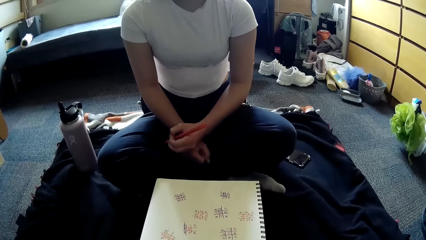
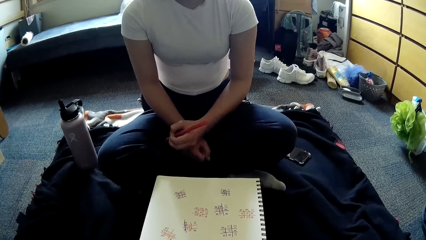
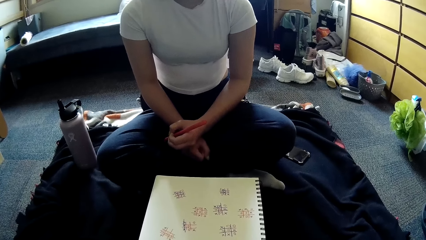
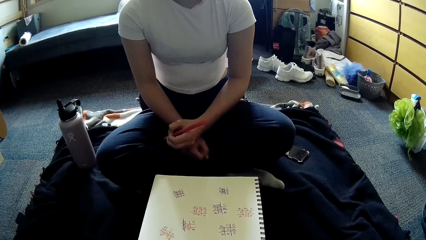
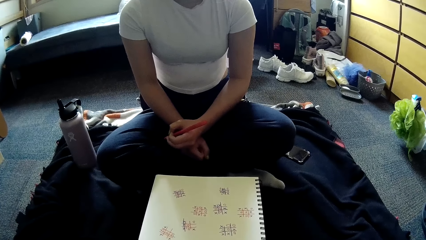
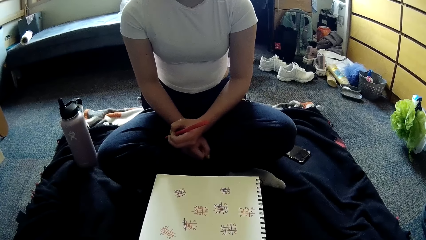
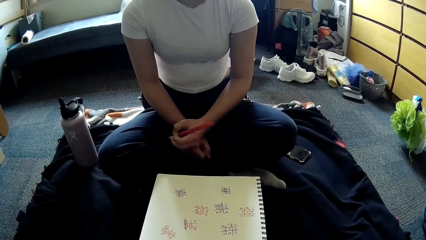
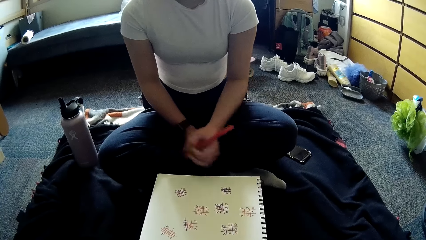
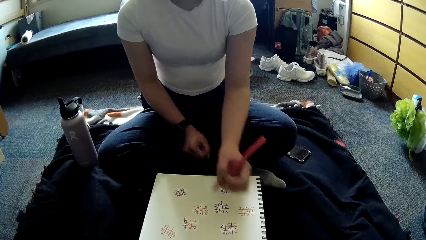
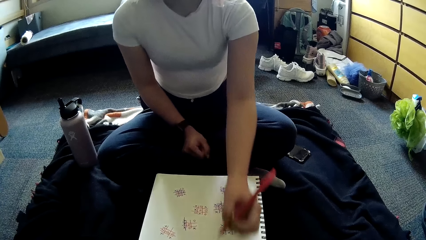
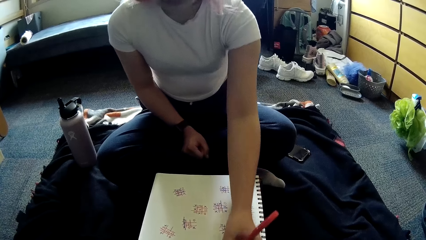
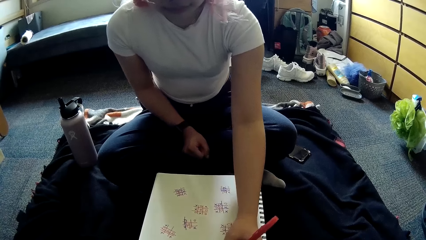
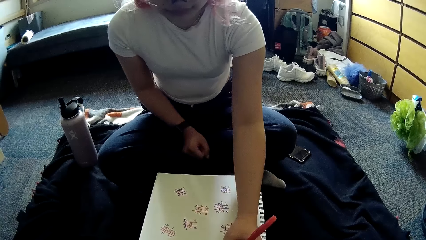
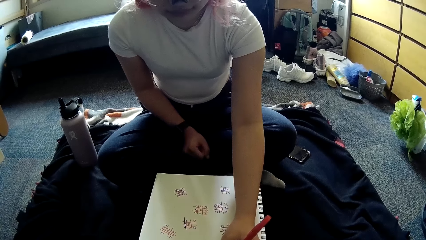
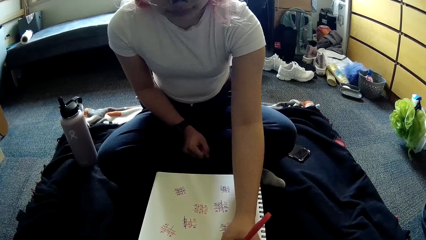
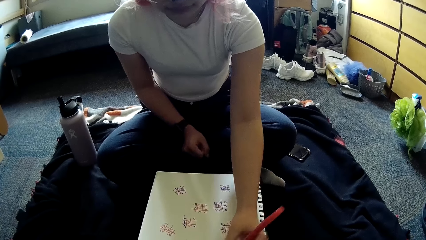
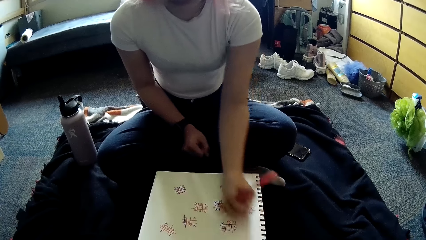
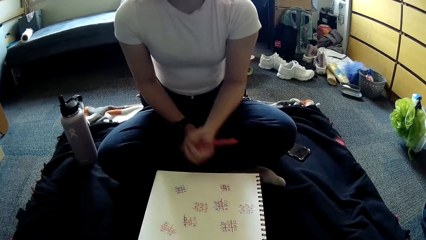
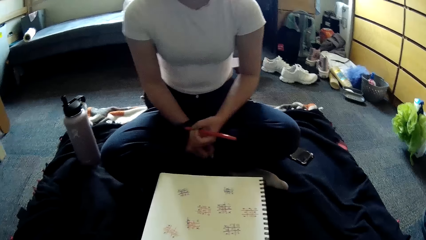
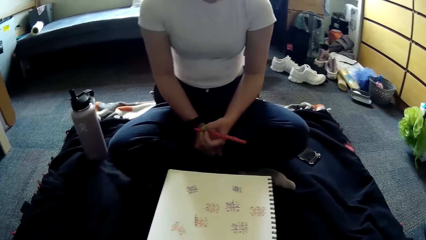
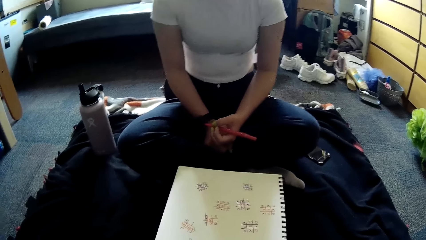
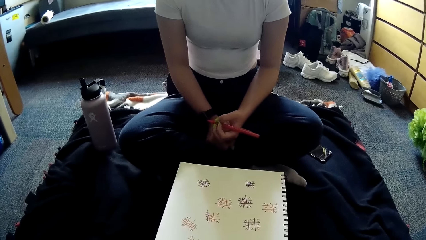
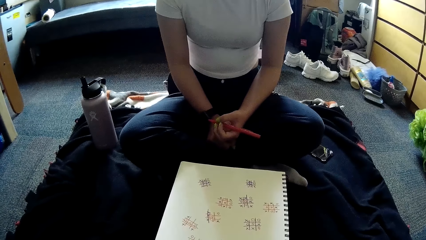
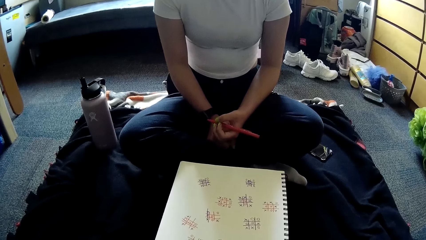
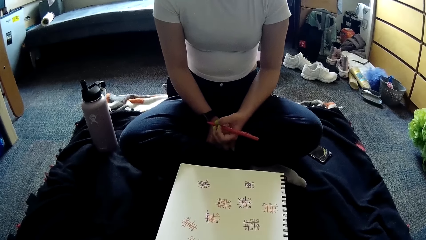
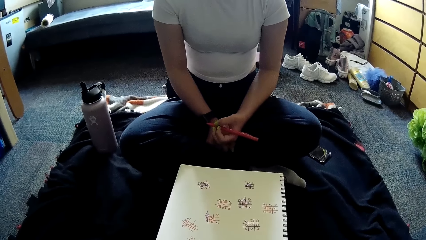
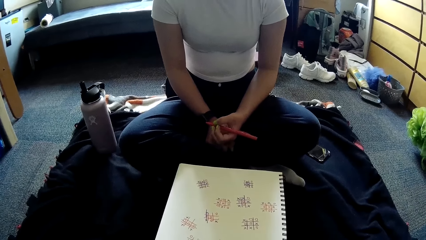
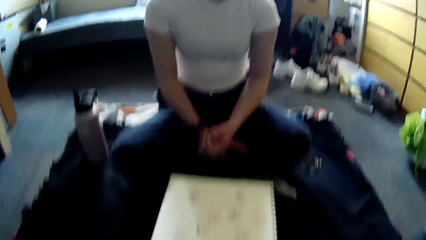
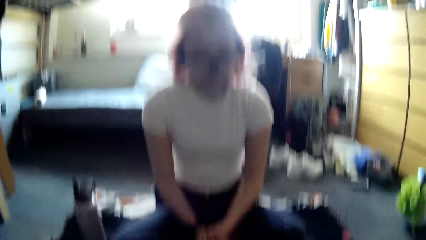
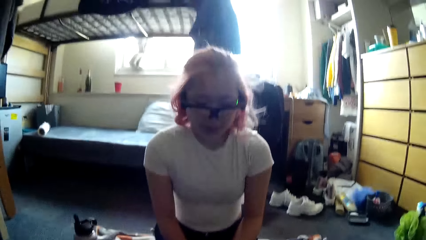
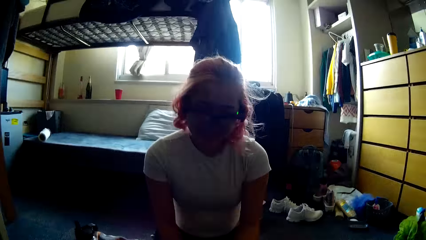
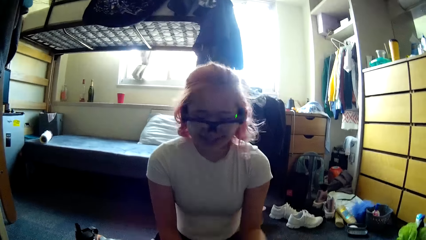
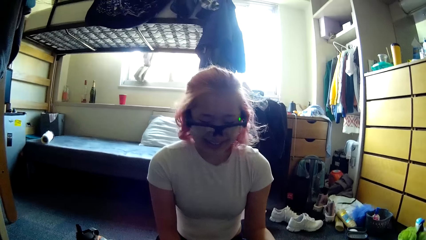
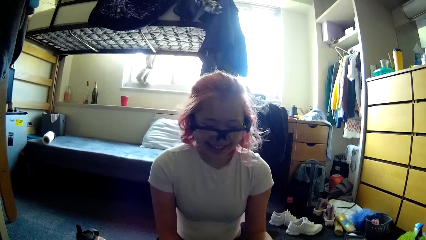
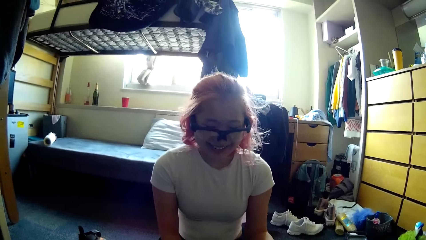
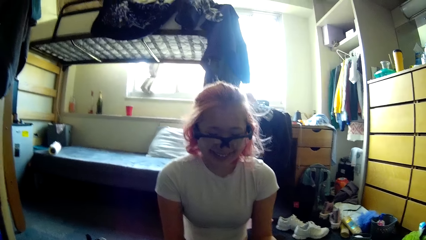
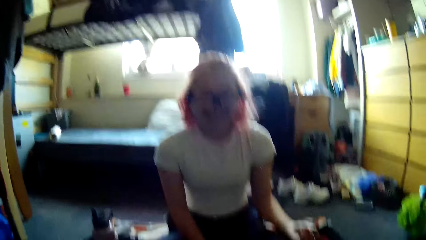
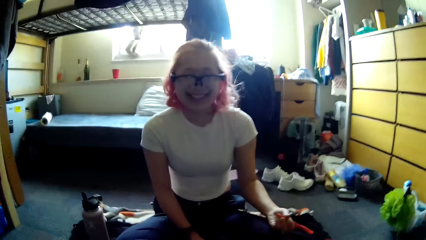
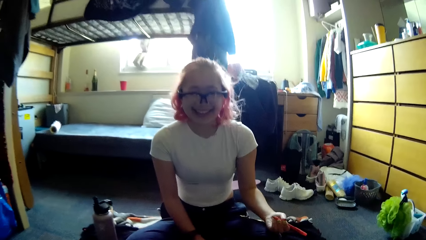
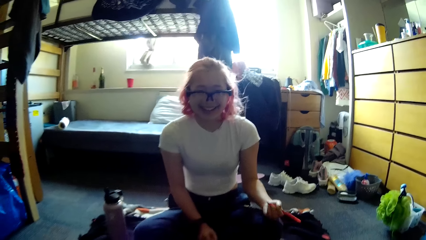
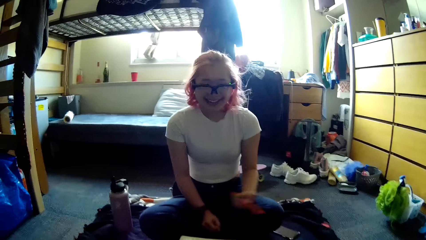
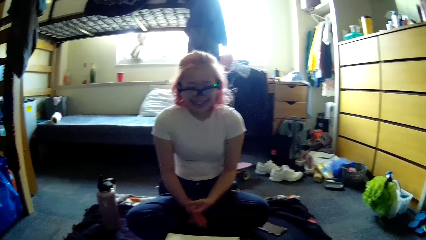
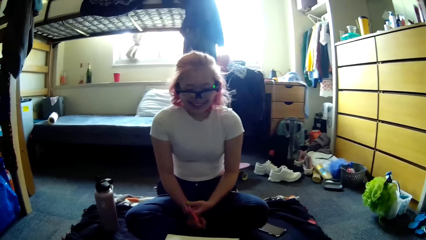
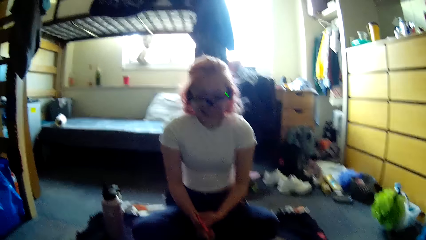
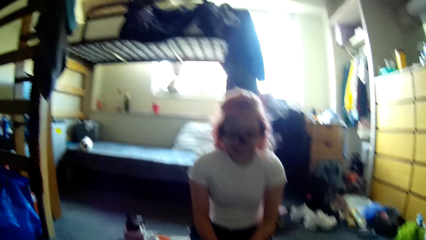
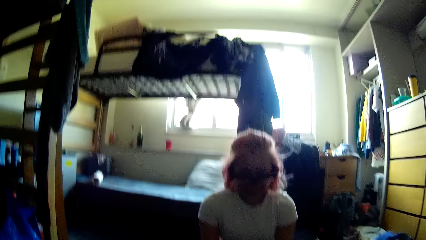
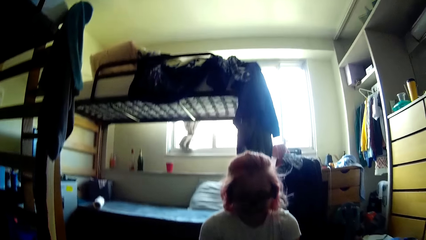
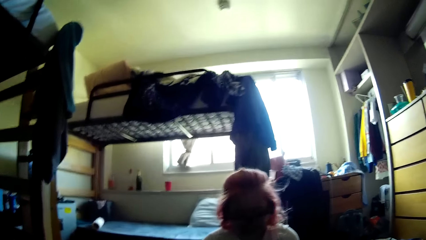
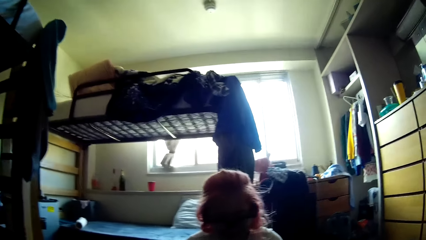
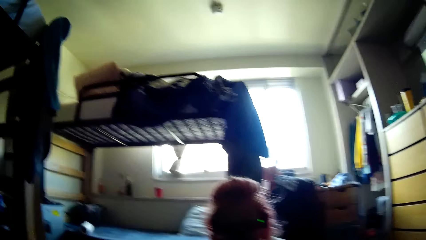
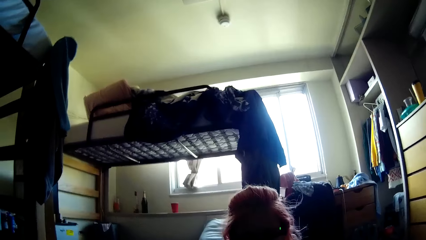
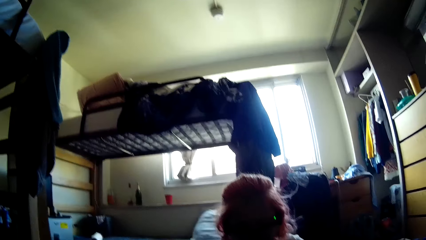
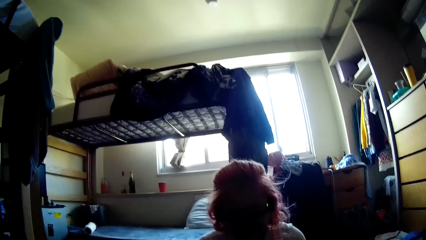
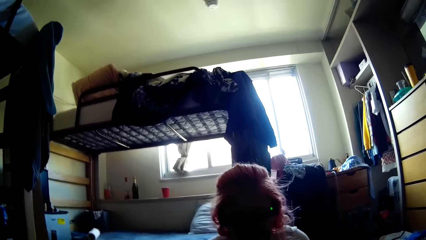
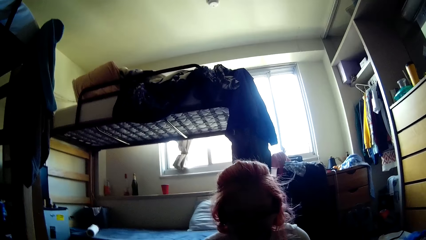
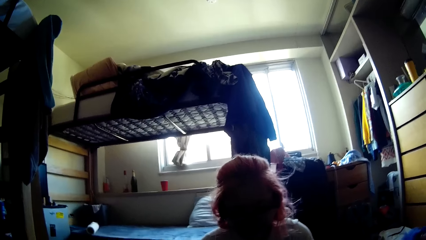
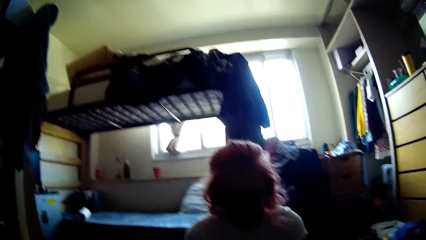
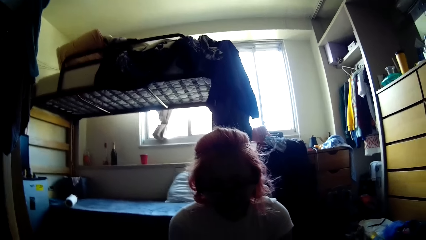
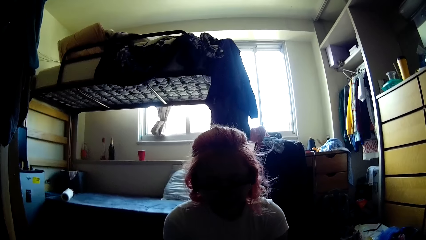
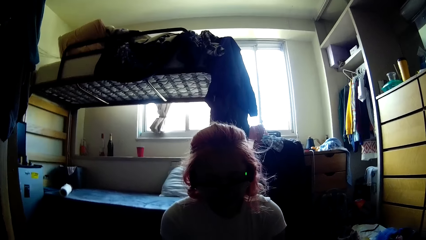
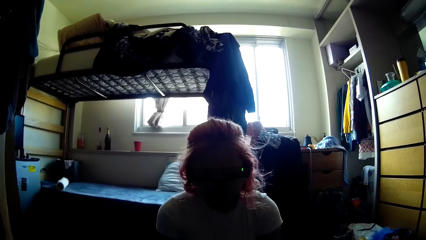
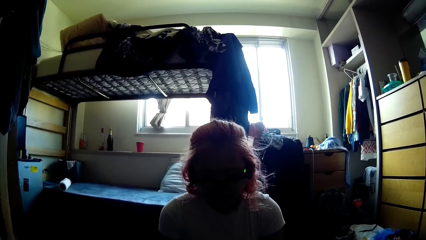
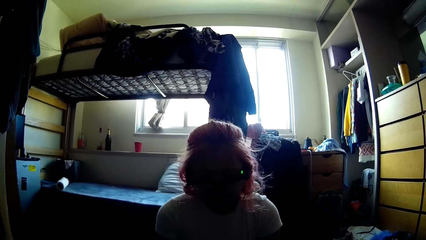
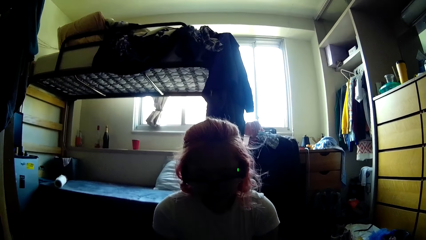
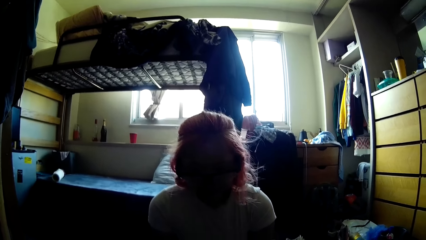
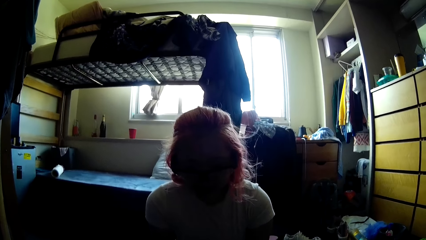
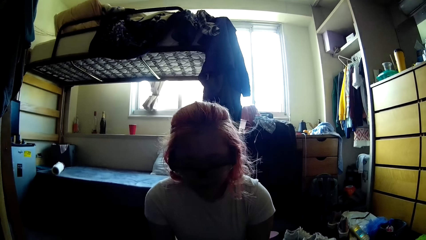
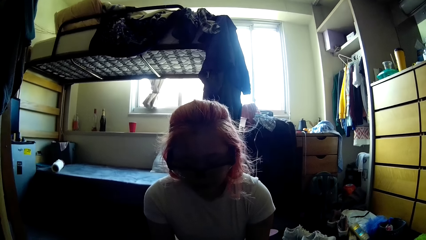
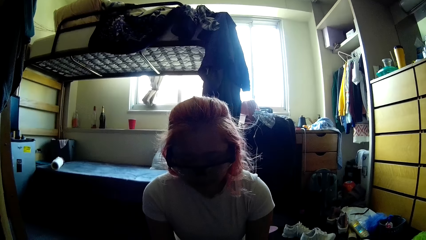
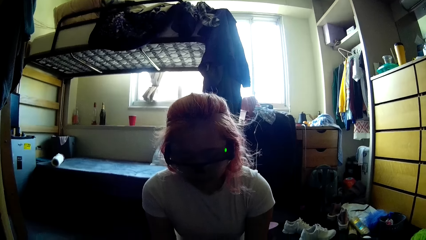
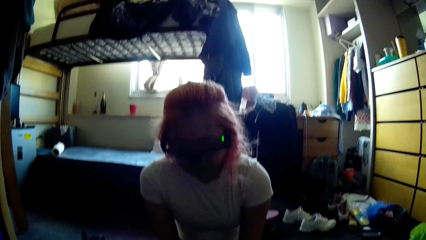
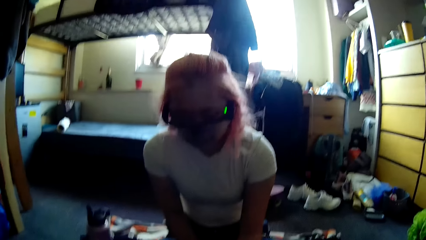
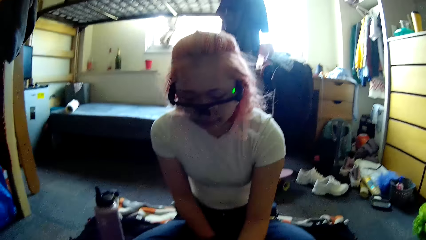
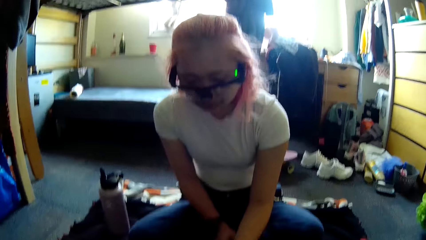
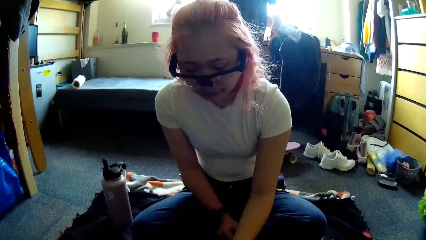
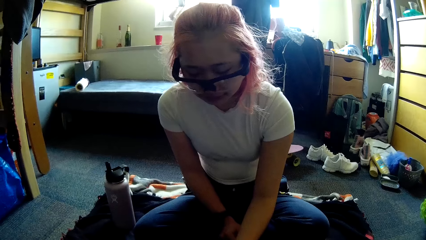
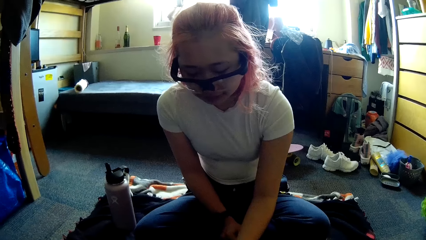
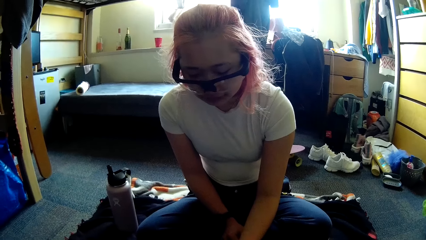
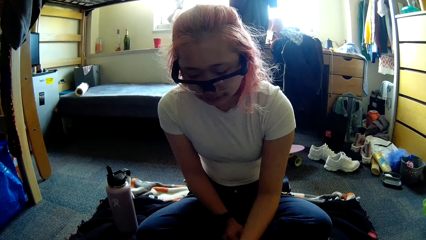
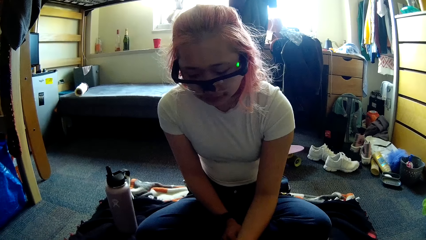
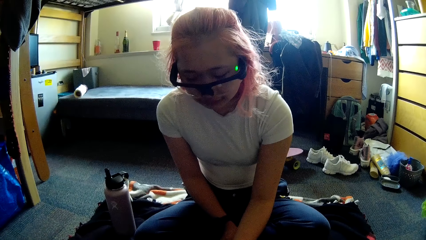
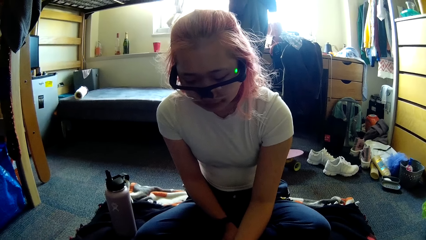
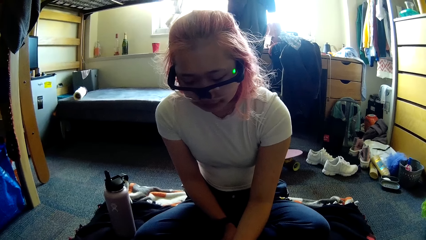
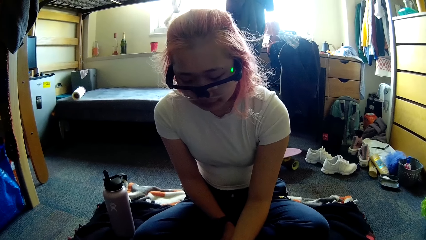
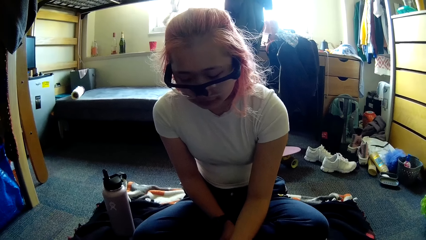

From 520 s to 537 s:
The camera wearer writes on the paper. The woman writes in the book with the pen in her left hand, interacts with the camera wearer, and talks to the camera wearer. The camera wearer writes on the paper.
